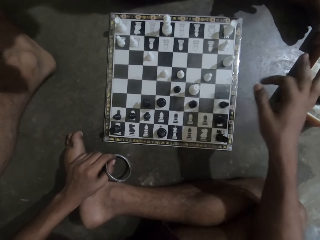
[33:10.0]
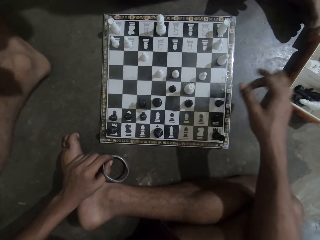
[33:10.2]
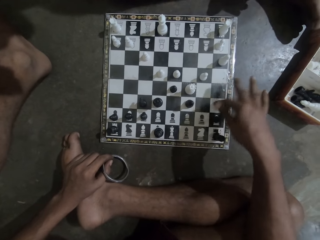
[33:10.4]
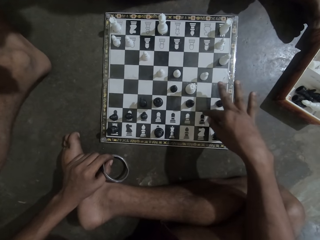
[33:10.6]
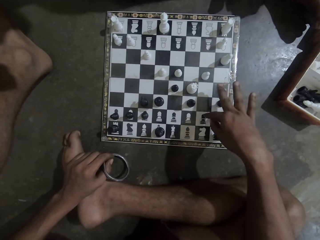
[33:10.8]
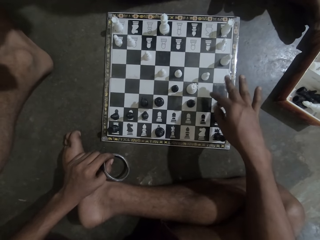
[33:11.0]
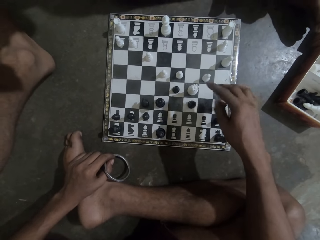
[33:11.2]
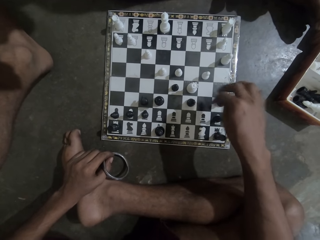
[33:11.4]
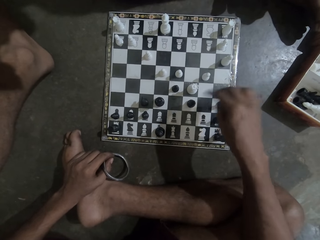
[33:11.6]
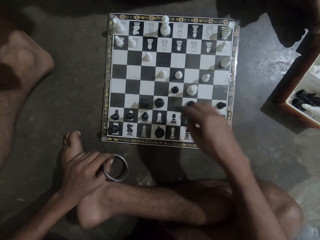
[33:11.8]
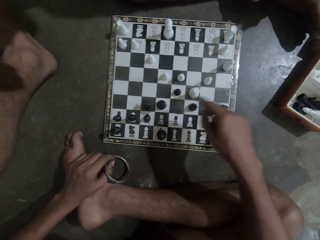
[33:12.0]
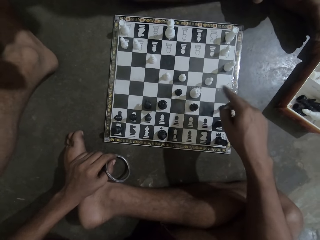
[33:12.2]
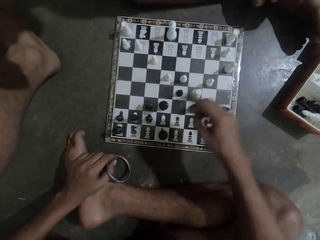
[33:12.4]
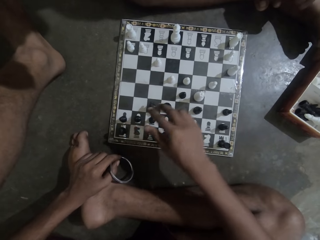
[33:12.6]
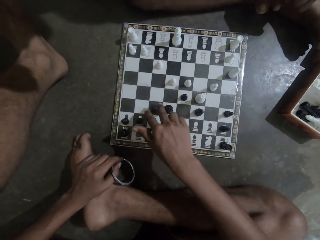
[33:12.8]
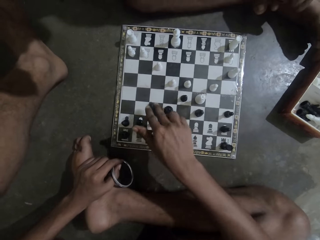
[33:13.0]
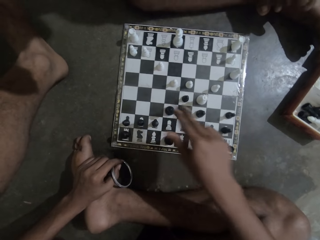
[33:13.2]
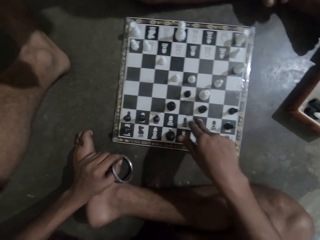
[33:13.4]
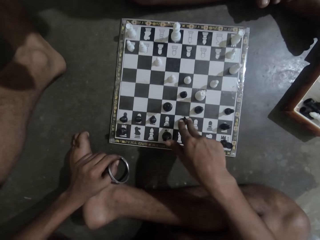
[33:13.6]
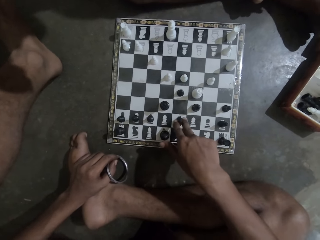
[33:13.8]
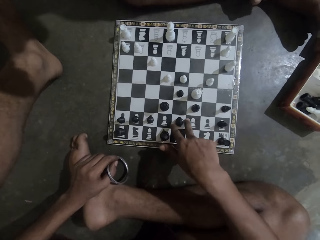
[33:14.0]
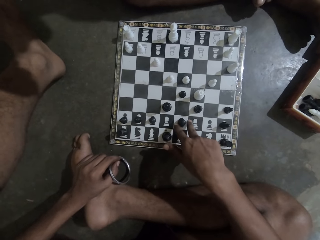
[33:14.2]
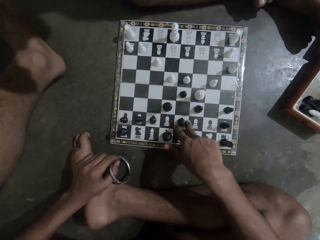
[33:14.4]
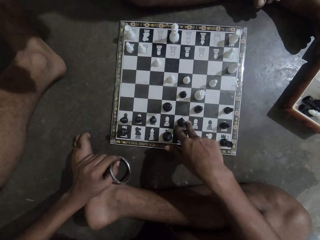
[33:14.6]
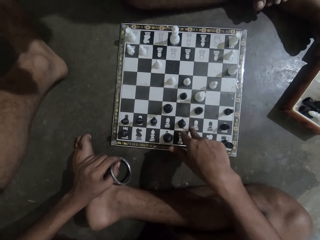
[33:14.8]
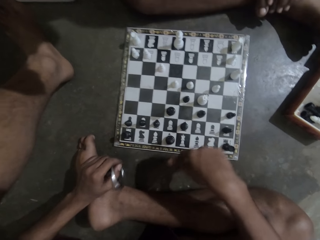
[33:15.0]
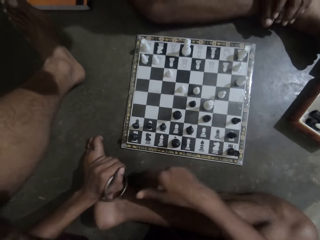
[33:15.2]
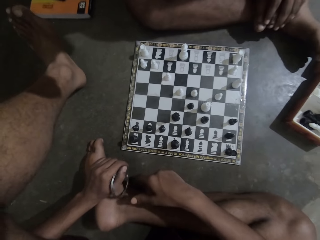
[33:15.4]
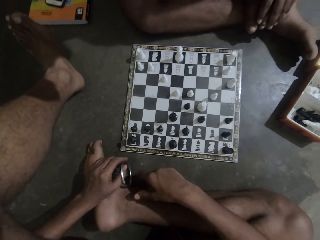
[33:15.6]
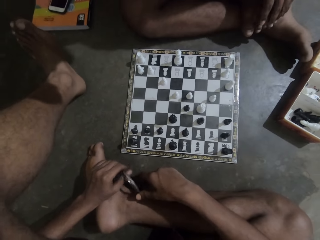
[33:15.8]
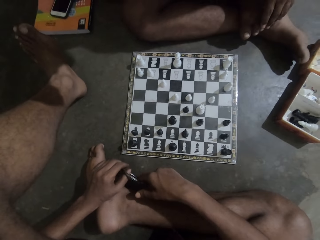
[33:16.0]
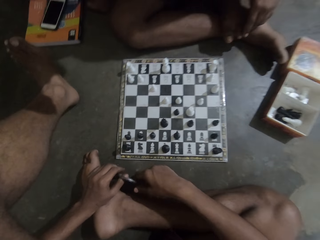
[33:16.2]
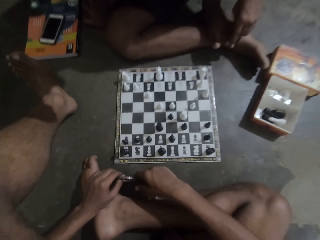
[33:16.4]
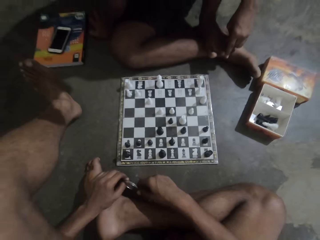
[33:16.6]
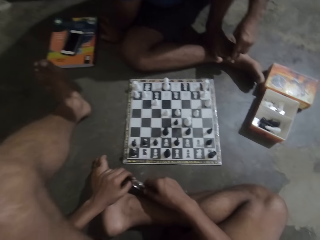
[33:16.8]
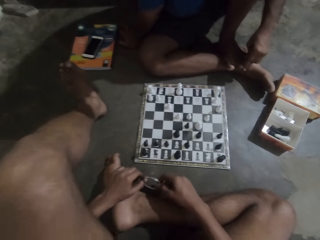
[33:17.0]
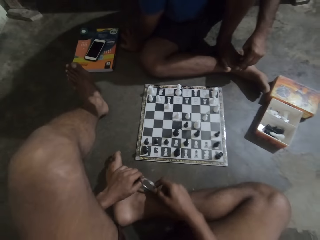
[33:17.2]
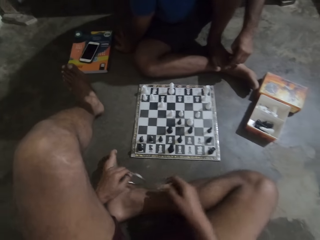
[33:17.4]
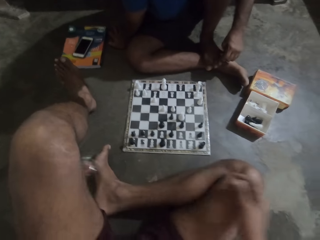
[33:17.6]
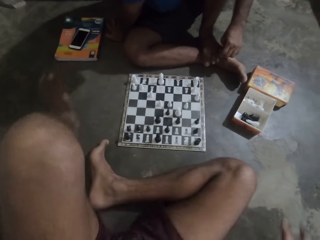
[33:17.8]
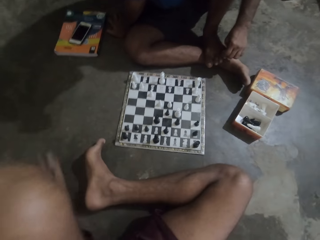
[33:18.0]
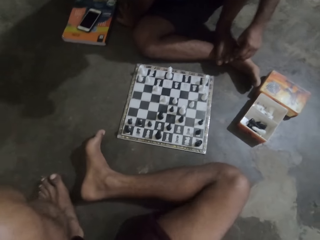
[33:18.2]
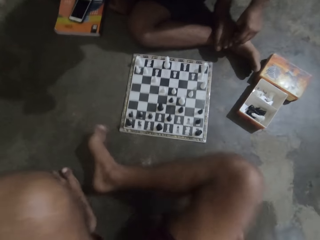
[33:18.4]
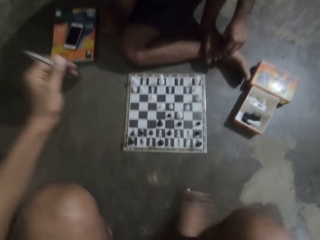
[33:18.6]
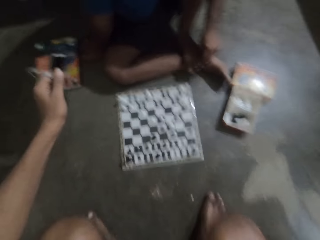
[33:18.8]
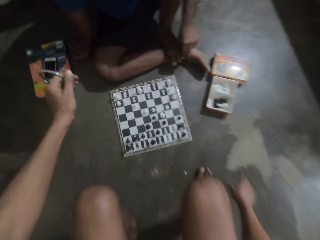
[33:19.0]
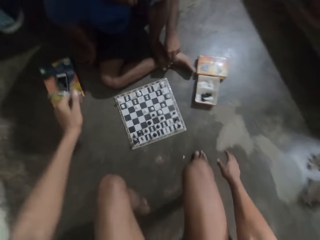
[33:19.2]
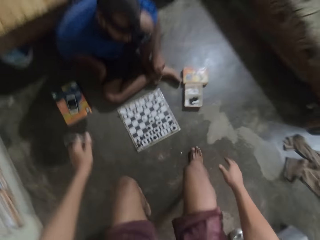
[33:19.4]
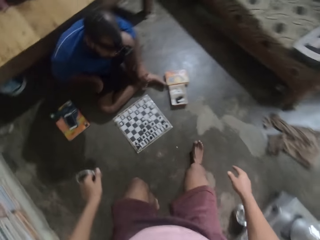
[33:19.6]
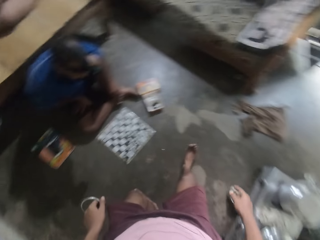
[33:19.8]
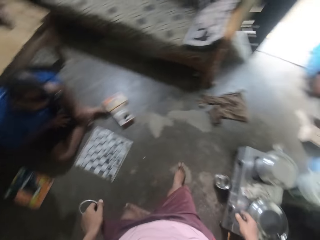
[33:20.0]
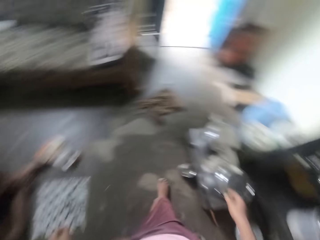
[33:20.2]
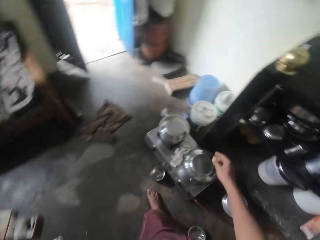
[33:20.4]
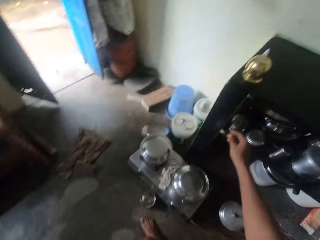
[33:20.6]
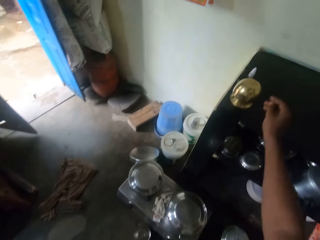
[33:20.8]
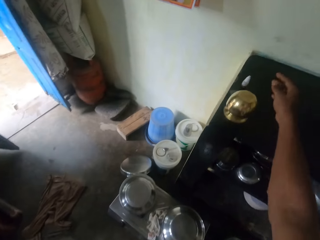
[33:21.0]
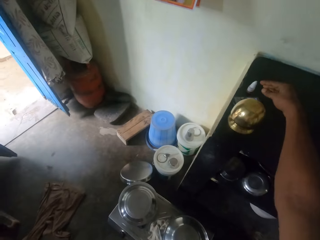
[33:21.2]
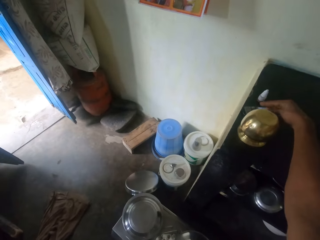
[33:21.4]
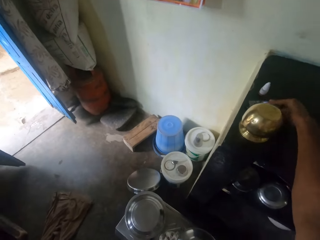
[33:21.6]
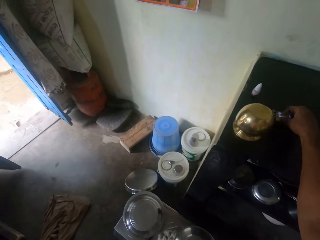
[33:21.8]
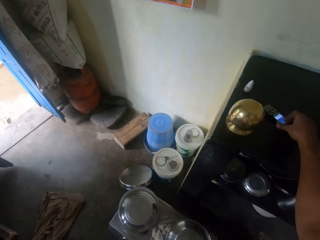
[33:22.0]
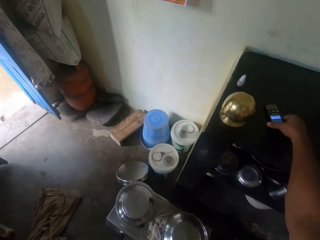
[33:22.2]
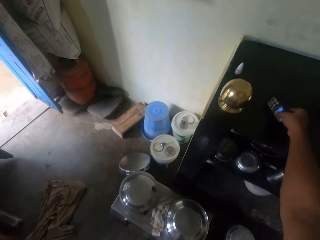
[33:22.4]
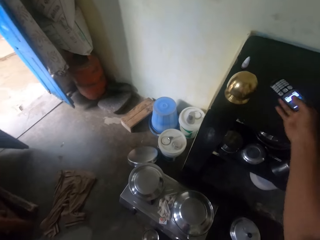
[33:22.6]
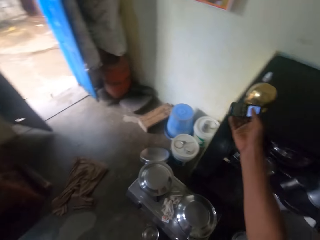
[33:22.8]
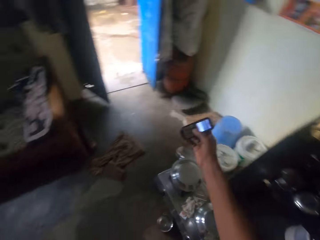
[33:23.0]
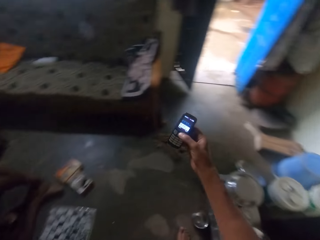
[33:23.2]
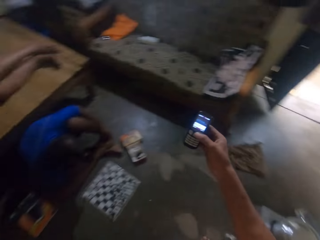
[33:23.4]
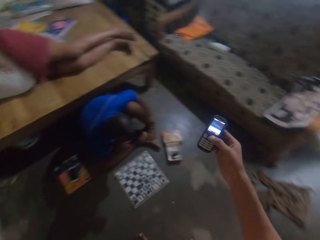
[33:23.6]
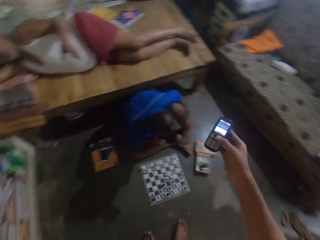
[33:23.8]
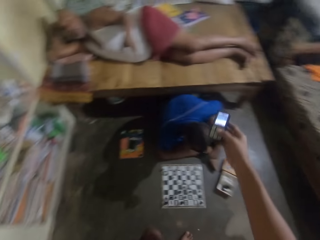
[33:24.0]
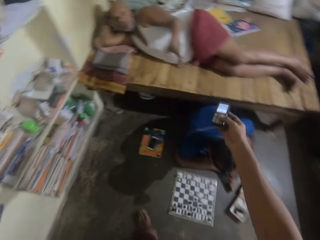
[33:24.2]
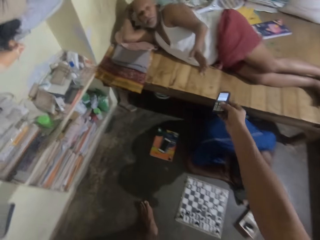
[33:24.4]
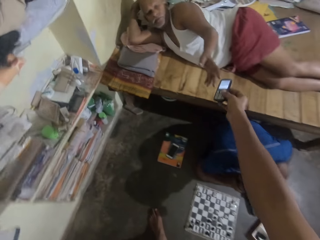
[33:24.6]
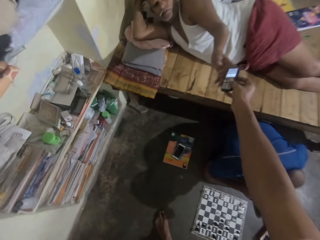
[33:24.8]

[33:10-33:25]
The camera wearer looks at the chess game. They change the sitting position. They stand up from the floor. They turn around the floor. They take the phone from the table. They turn around the floor.

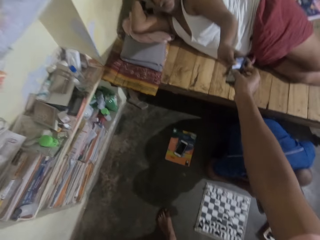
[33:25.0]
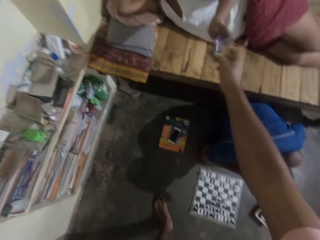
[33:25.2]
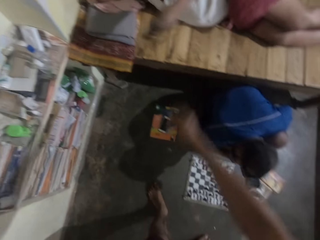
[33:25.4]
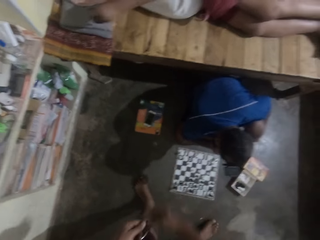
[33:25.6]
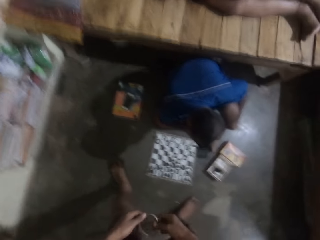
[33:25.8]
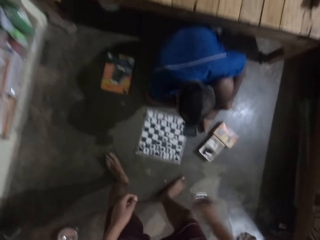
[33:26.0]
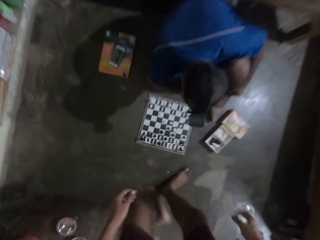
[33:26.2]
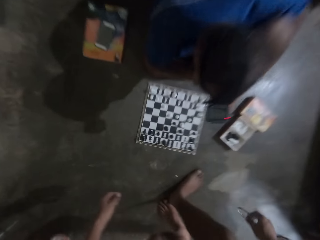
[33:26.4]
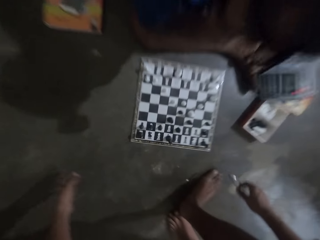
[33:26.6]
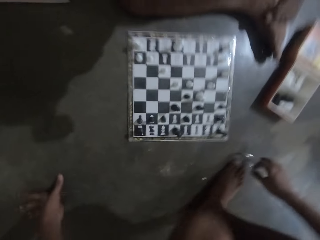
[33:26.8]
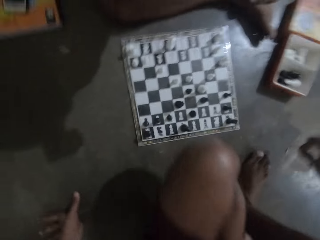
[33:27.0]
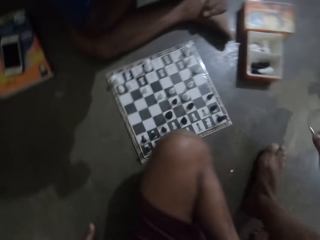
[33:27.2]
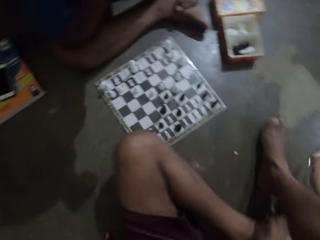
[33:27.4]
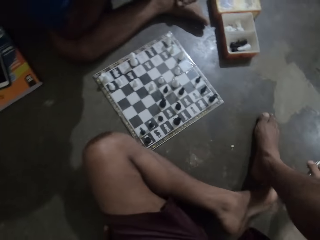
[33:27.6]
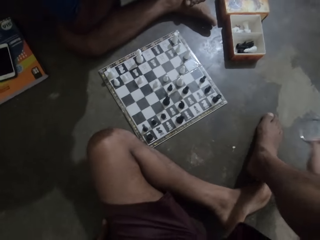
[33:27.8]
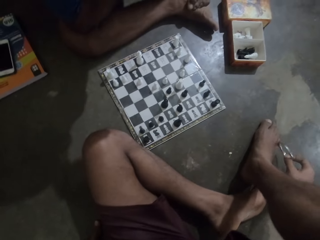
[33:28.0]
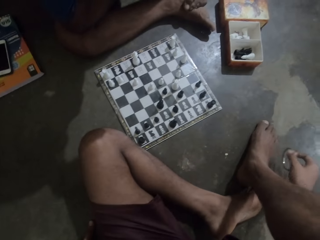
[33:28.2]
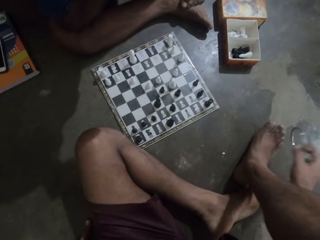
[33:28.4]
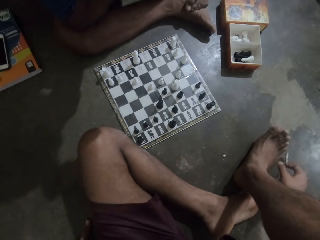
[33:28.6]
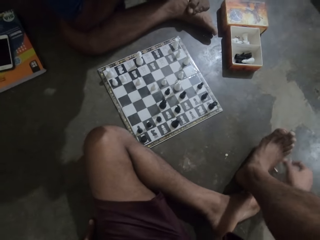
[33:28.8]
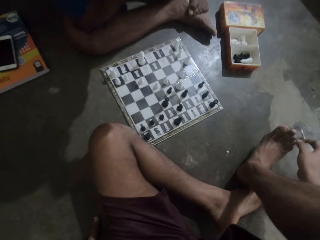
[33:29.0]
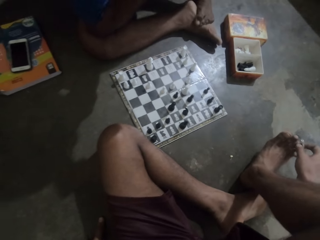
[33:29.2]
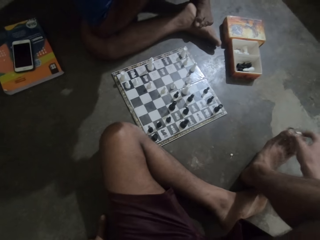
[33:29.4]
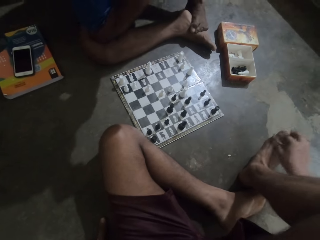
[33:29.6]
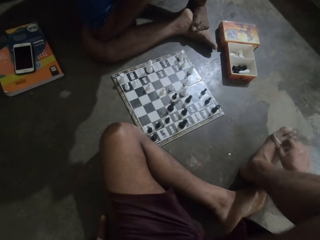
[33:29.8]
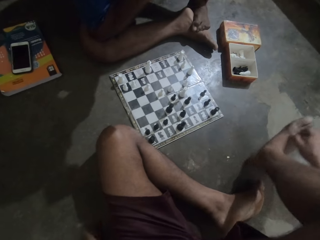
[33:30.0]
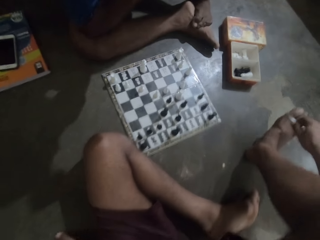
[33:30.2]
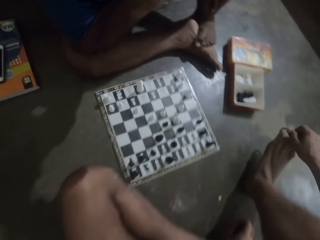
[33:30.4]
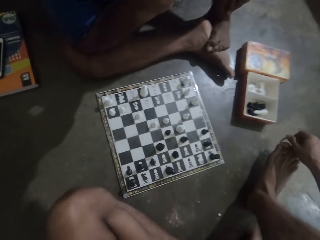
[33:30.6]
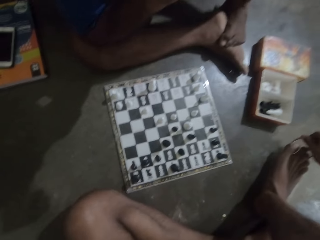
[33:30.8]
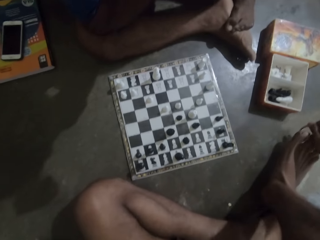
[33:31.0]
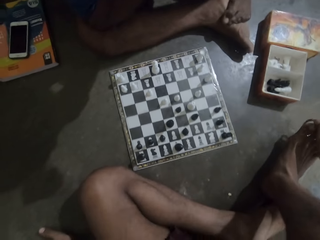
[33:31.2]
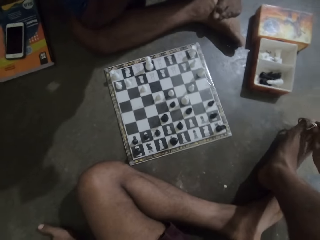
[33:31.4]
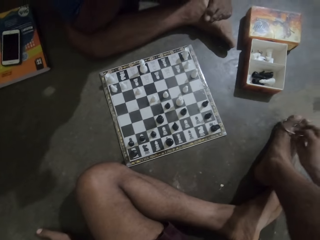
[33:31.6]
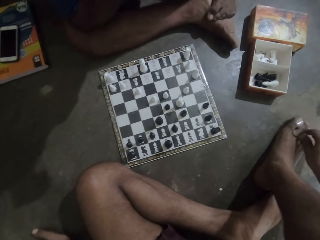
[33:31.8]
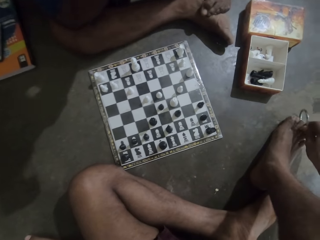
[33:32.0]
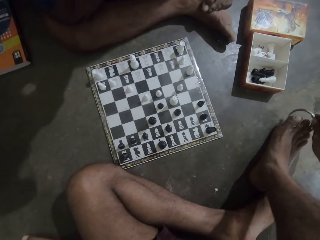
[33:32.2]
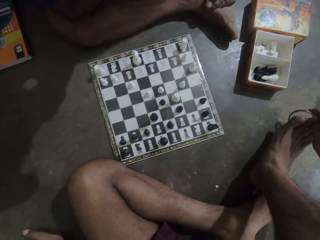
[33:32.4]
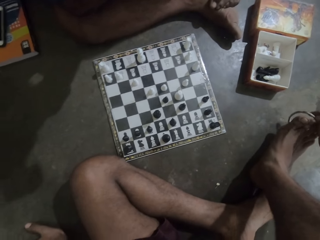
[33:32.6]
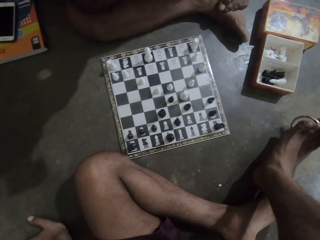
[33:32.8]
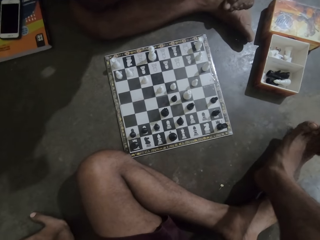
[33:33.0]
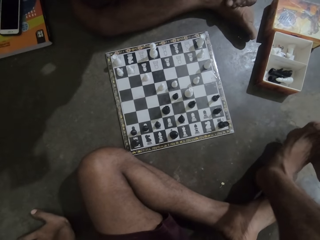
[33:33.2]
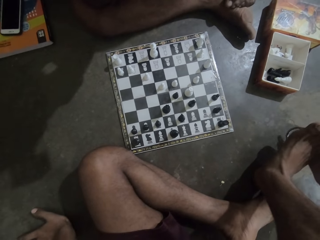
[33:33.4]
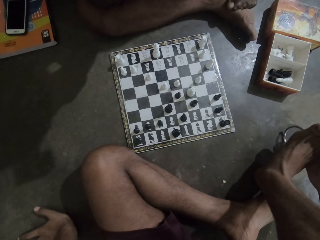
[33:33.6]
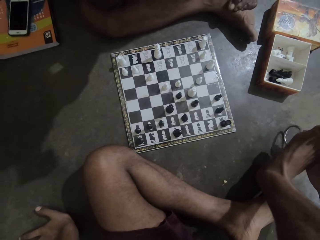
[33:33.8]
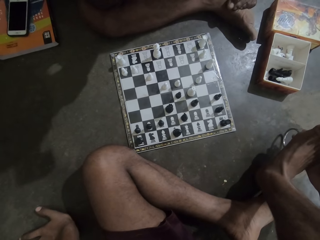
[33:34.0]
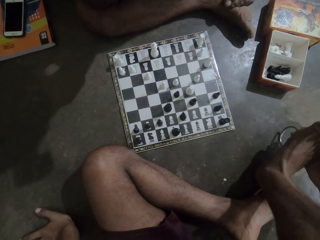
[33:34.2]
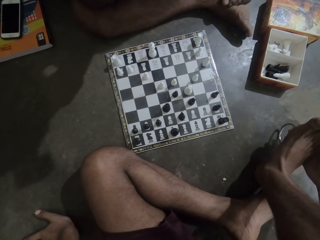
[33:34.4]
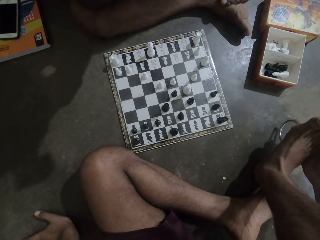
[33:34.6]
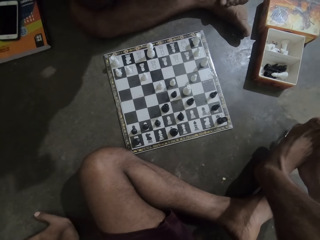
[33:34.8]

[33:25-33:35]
The camera wearer gives a man the phone. They sit down on the floor. They bang a bangle or ring on the floor. They put the ring on the toes.
